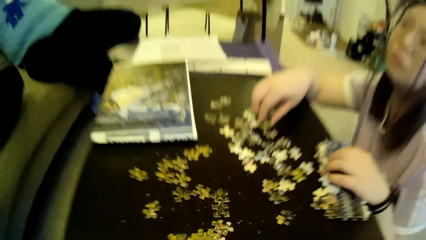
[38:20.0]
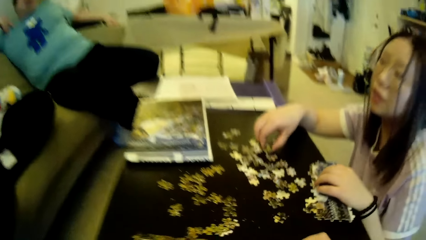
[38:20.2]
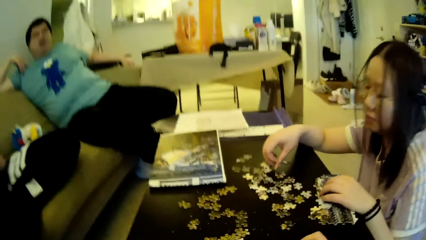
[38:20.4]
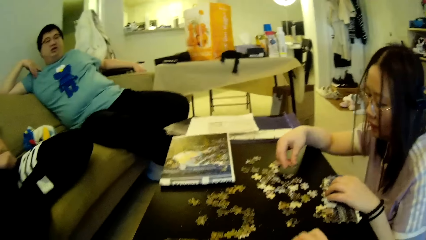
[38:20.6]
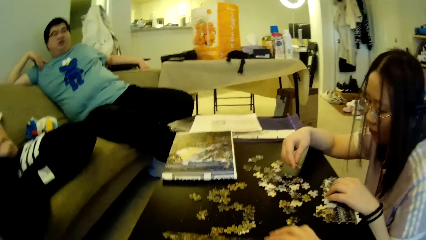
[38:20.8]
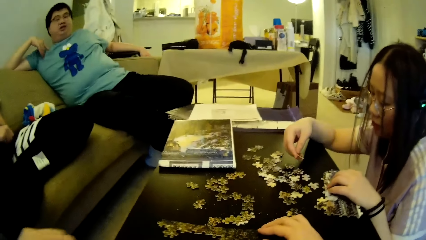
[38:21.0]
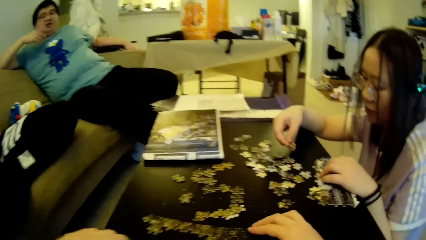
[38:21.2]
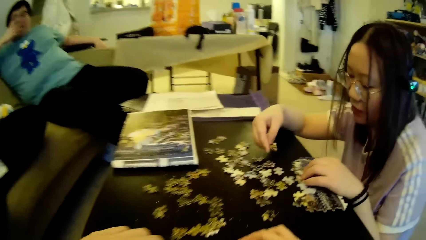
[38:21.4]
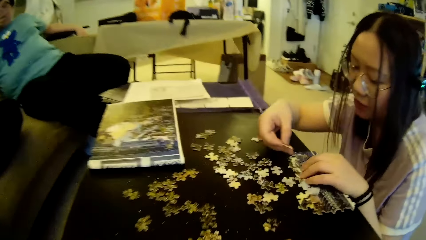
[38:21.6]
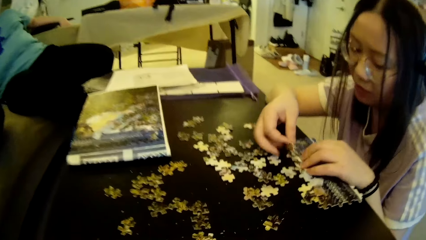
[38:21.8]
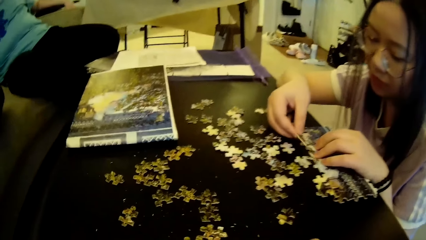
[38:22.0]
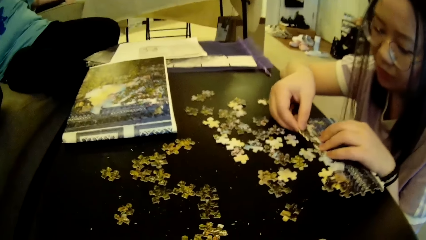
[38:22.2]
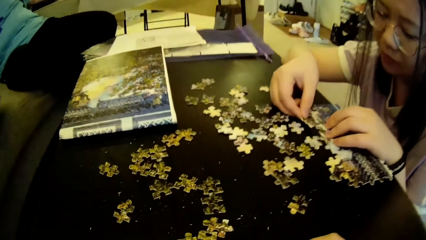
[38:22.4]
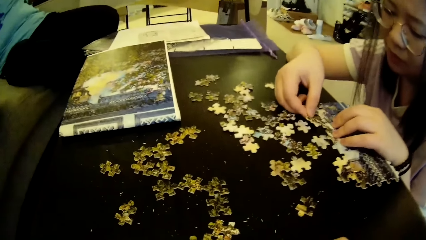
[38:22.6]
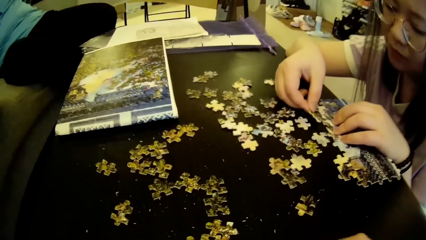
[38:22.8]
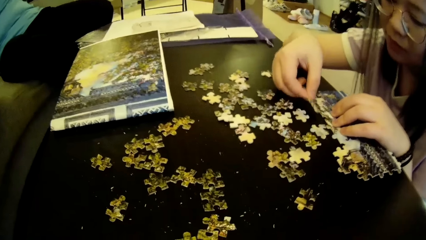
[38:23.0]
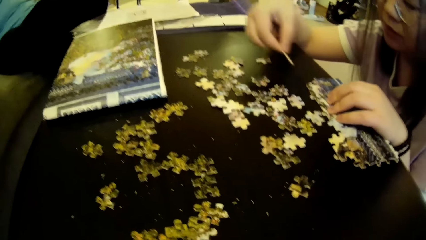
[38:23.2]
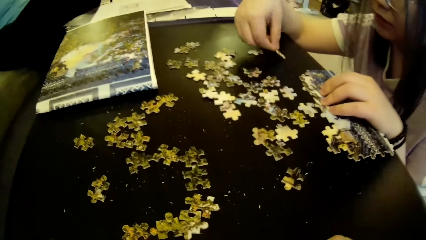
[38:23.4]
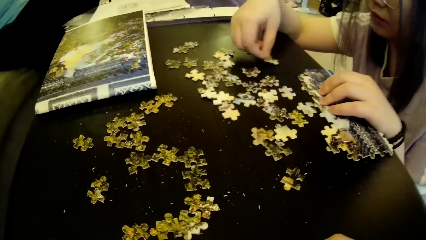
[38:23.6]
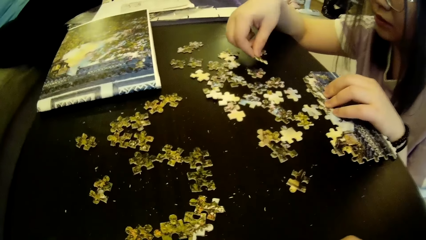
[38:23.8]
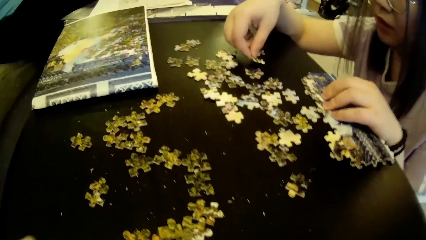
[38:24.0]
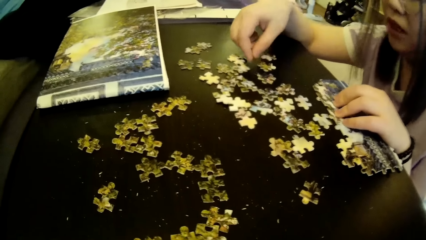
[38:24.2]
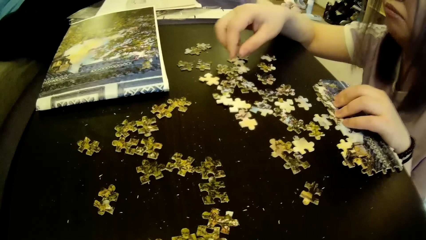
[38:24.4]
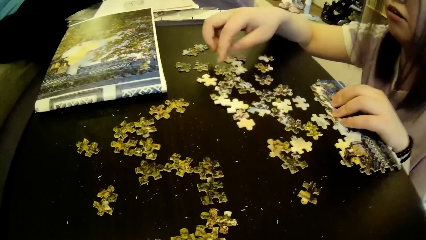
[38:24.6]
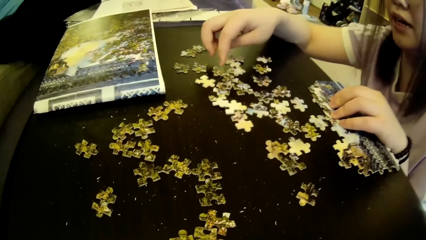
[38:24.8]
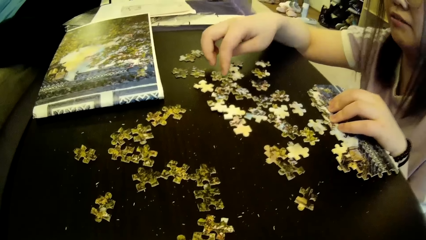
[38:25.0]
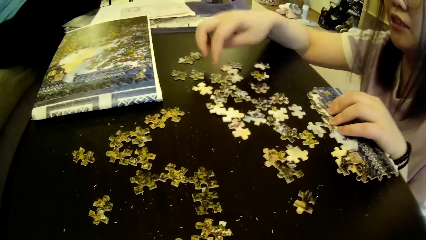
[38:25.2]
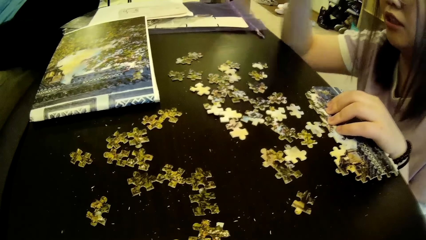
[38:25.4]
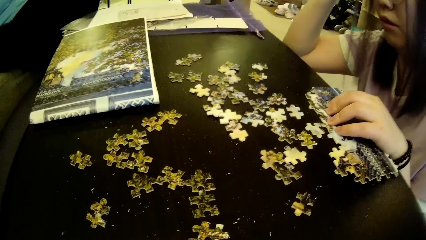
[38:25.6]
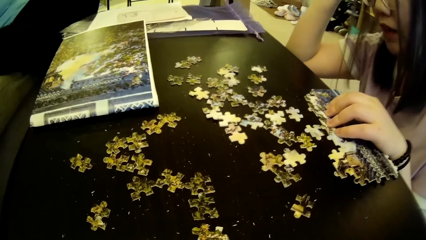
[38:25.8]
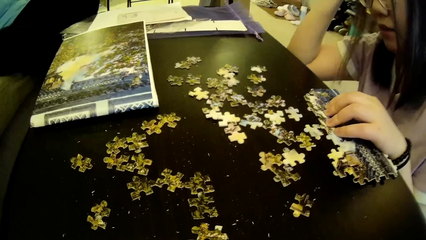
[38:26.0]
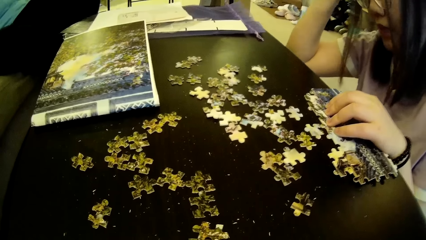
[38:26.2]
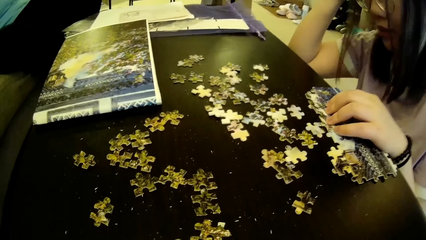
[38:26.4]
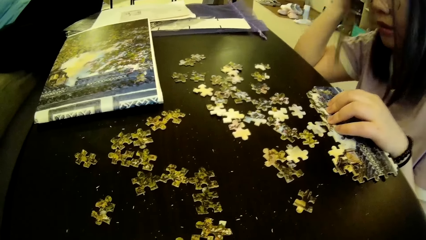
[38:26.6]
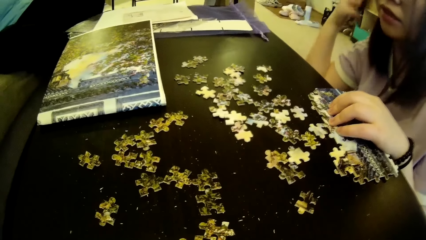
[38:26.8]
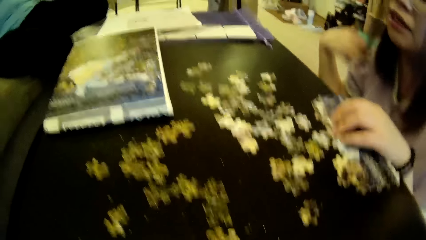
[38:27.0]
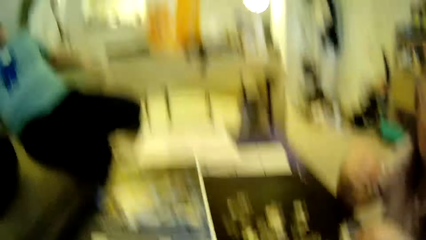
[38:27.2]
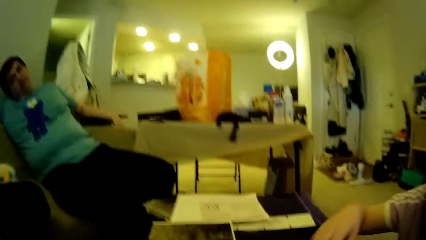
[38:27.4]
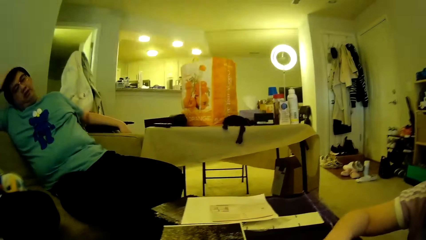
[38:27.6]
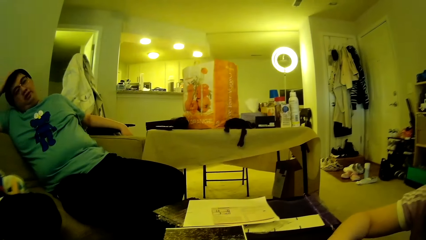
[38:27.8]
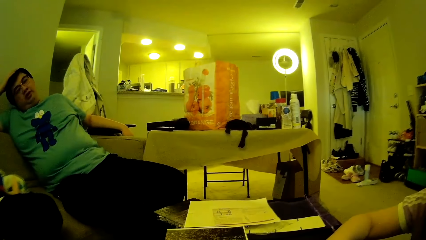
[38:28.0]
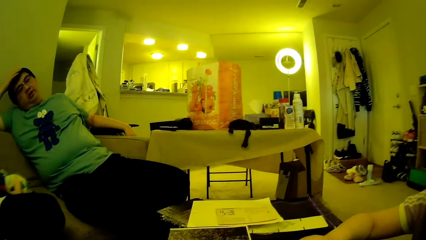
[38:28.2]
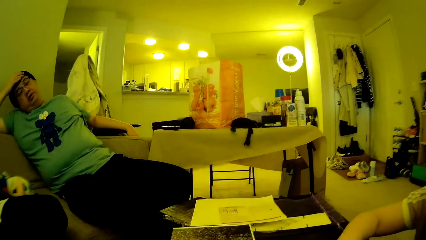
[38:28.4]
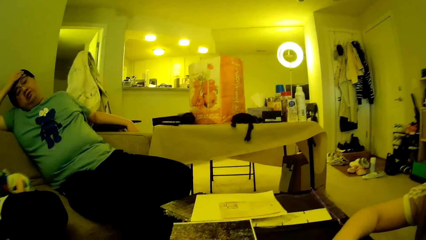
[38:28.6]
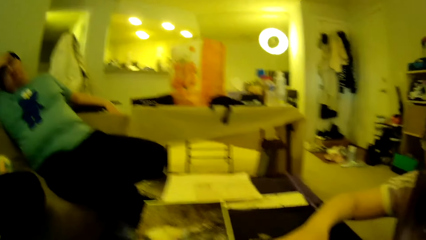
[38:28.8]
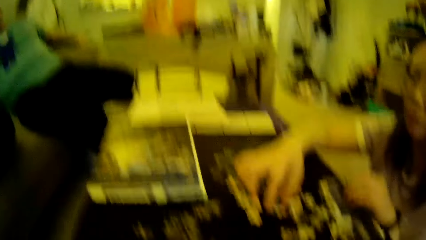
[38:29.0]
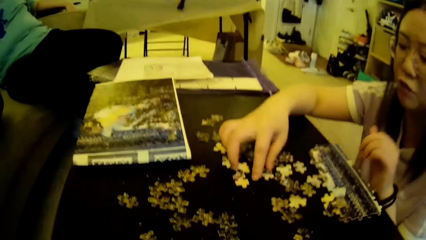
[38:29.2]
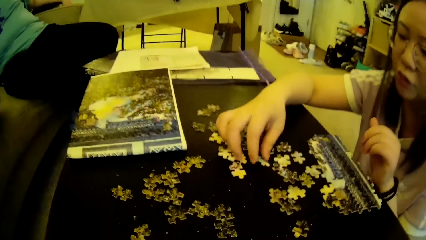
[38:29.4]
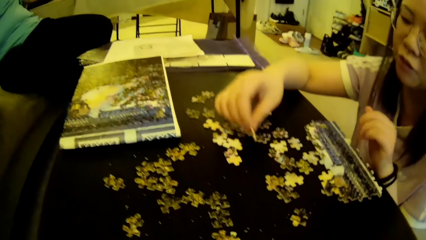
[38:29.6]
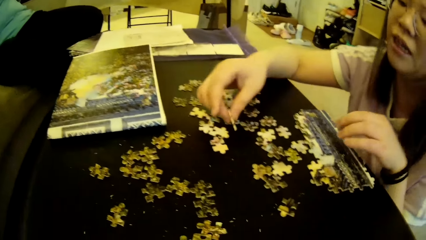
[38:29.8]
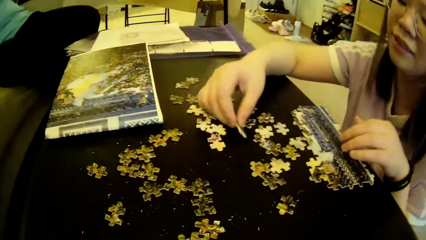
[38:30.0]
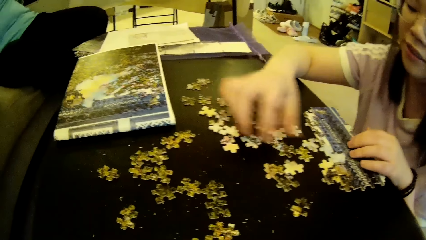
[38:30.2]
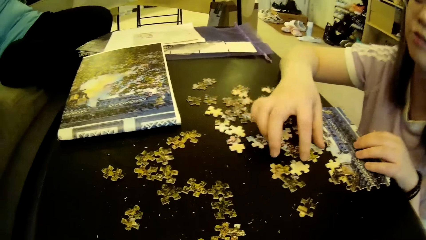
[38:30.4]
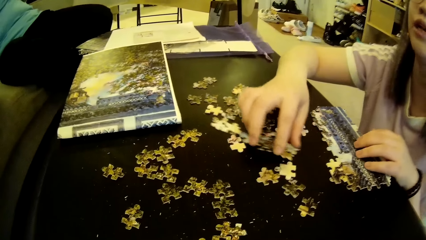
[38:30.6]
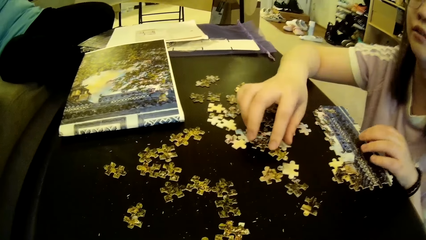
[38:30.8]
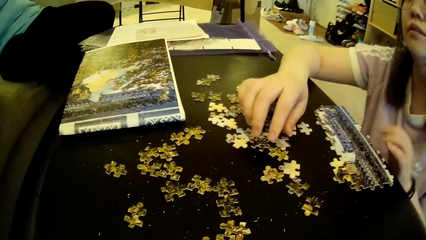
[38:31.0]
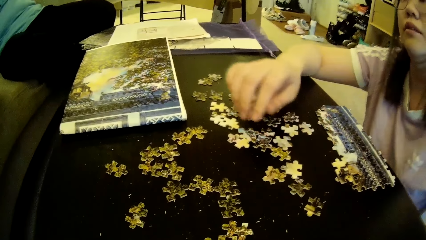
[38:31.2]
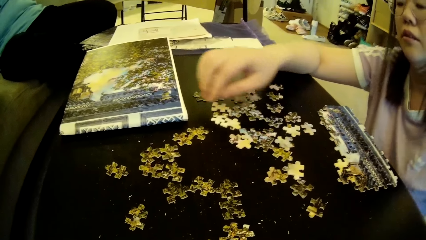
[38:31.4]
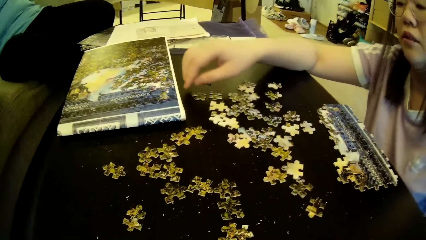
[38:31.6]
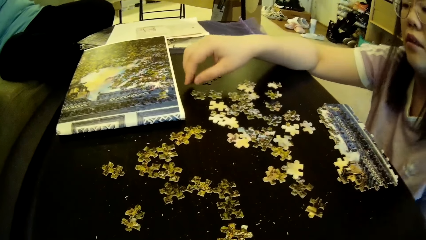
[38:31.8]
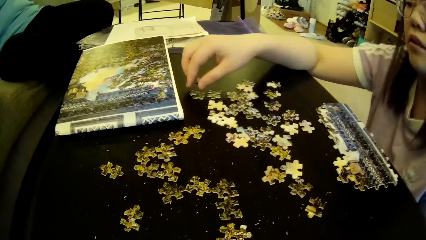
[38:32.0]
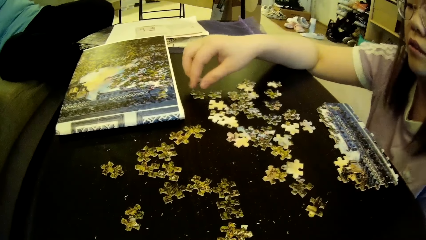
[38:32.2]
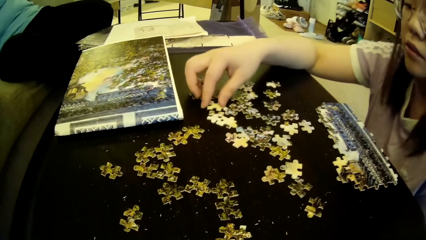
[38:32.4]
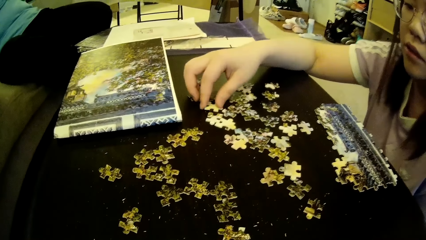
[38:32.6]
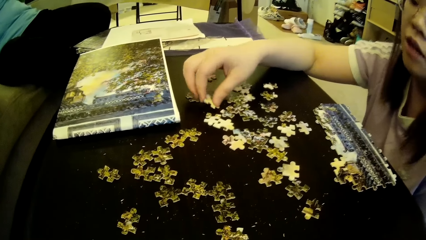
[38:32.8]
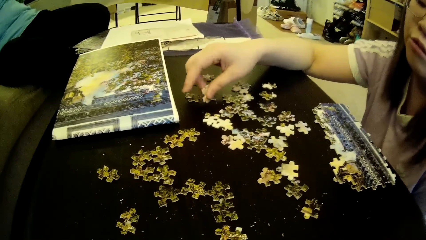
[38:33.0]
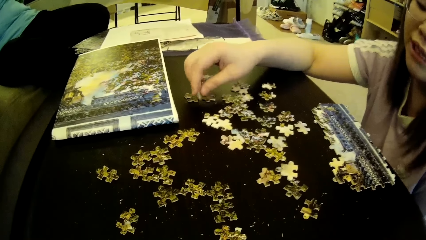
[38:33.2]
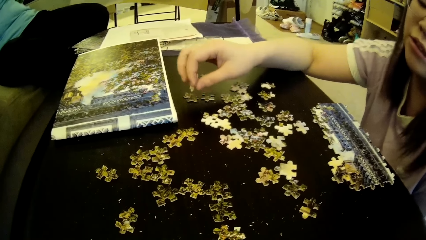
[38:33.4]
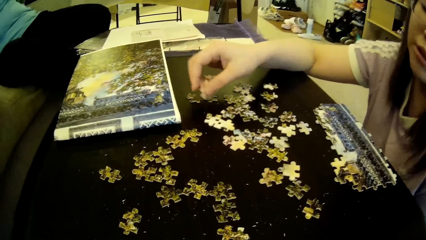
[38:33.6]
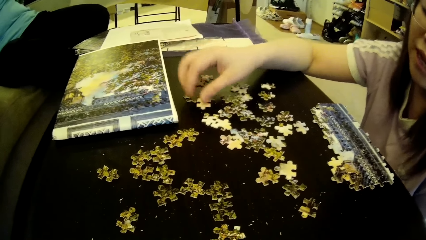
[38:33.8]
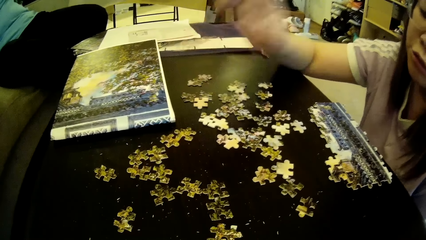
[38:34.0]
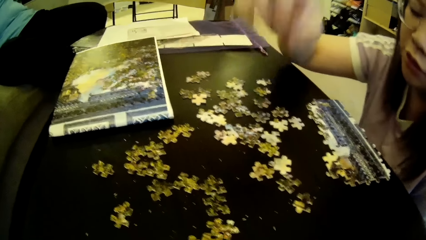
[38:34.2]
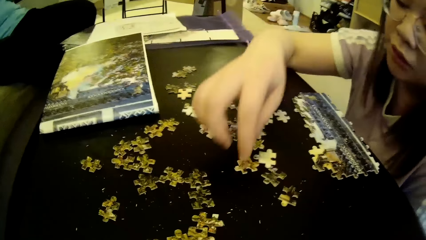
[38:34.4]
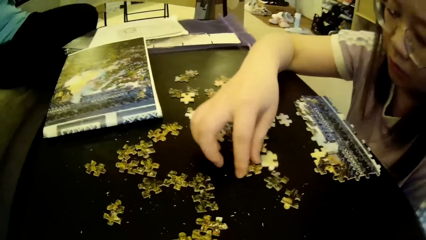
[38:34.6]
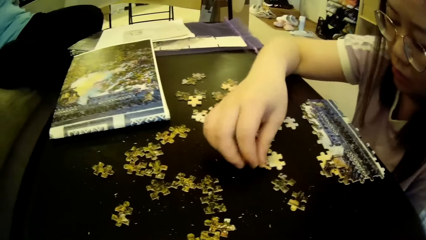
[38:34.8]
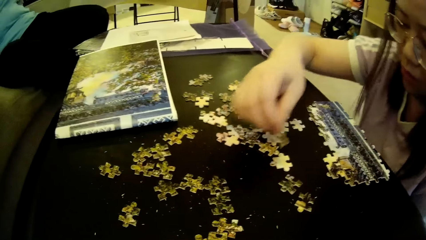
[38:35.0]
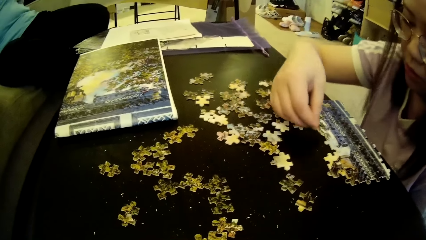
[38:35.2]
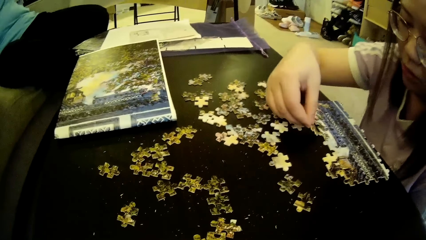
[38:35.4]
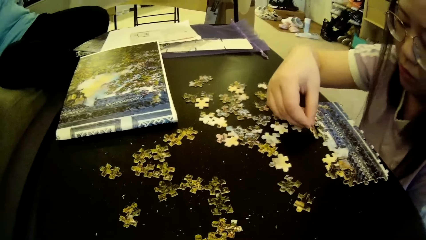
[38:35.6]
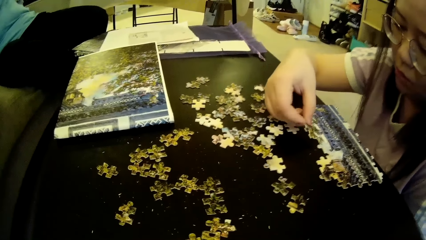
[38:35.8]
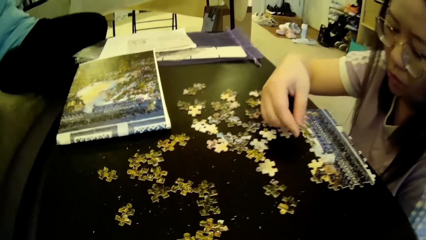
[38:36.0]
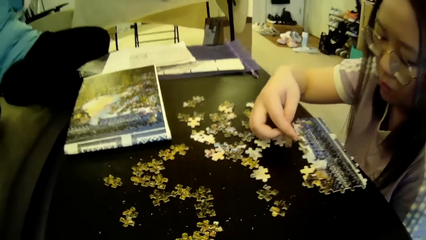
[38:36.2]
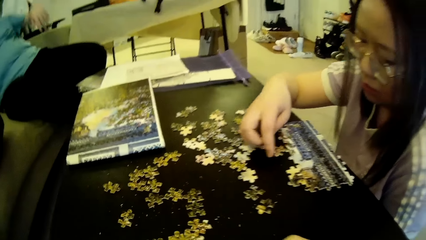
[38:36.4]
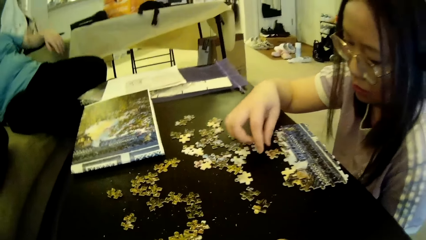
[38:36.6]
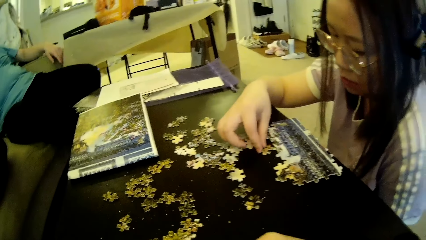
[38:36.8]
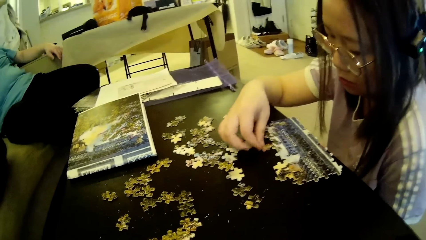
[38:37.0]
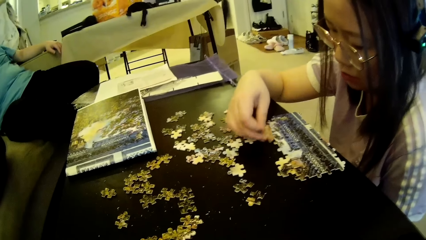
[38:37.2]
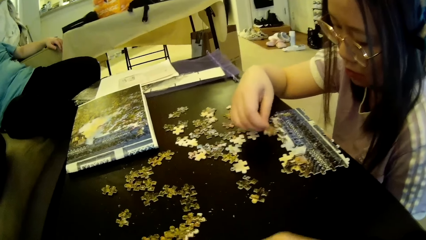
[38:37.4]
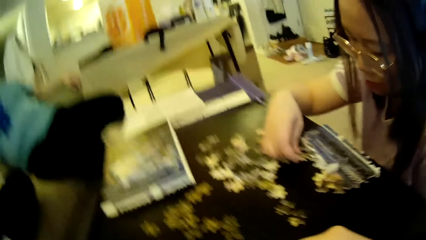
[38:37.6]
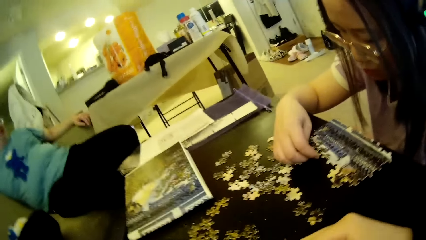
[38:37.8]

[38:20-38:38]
A lady picks up the model piece or puzzle piece, fixes the model piece and puts the model piece down. The lady moves the hand and touches the hair. The camera wearer adjusts her hair using the right hand. She looks around. The lady picks up the model piece, drops the puzzle piece on the table, adjusts the puzzle pieces on the table and moves the hand. The lady picks up the puzzle piece on the table and puts the model piece on the table. The lady picks up the model piece, tests the puzzle pieces on the table to the puzzle pattern and looks at the model piece.
